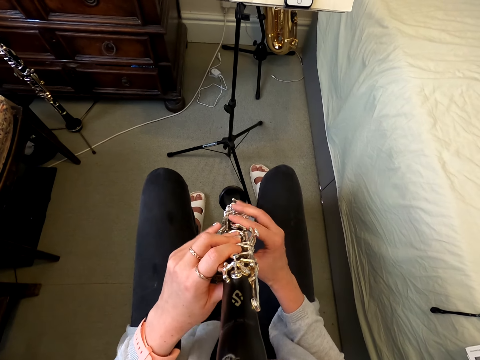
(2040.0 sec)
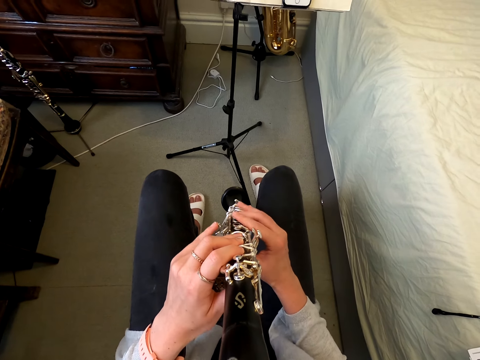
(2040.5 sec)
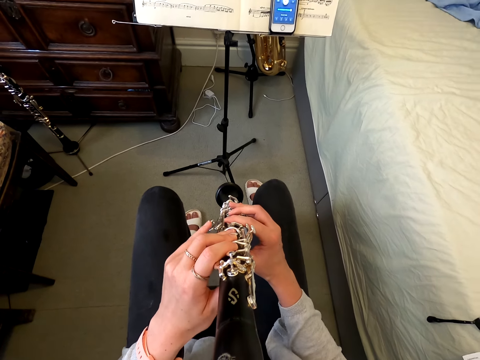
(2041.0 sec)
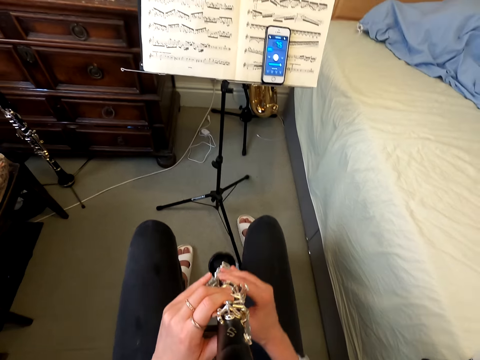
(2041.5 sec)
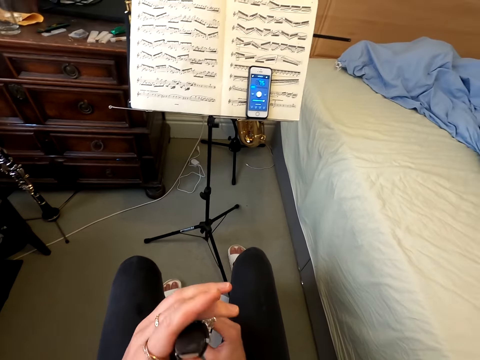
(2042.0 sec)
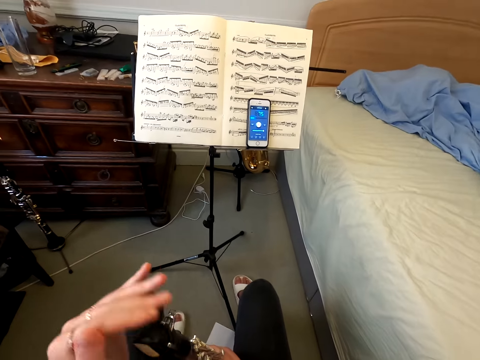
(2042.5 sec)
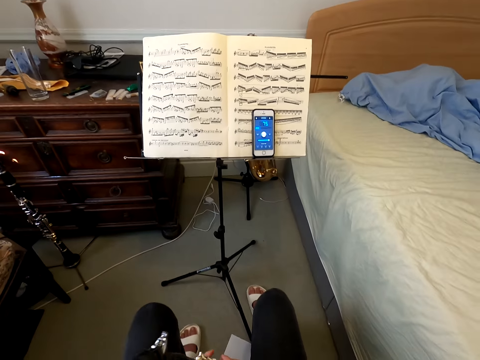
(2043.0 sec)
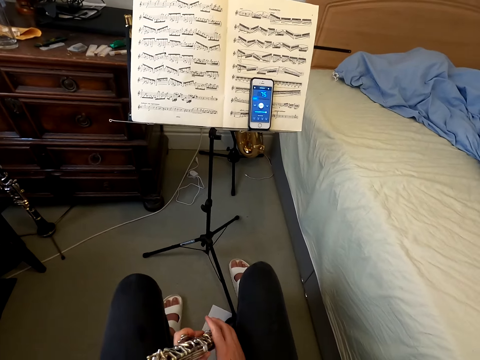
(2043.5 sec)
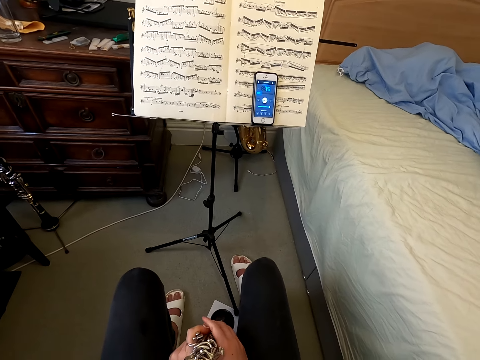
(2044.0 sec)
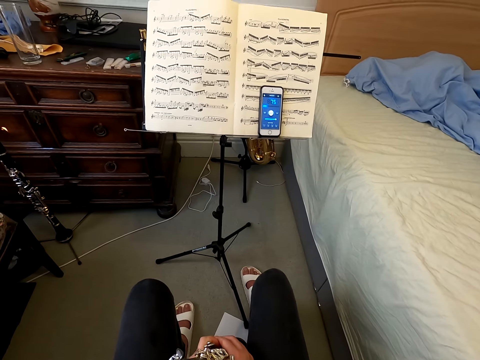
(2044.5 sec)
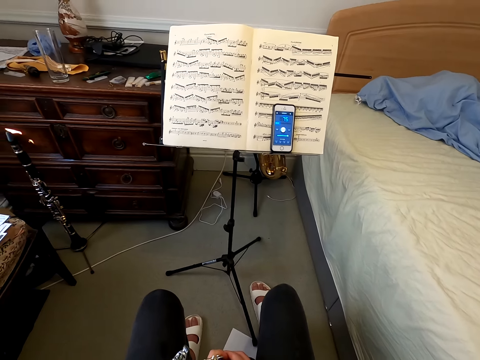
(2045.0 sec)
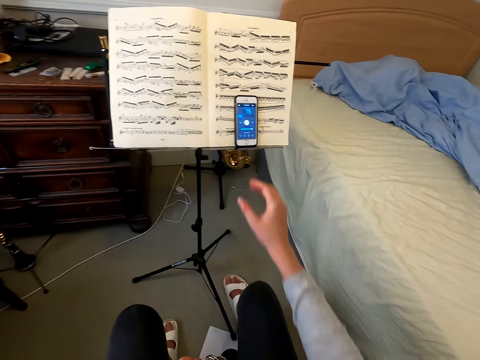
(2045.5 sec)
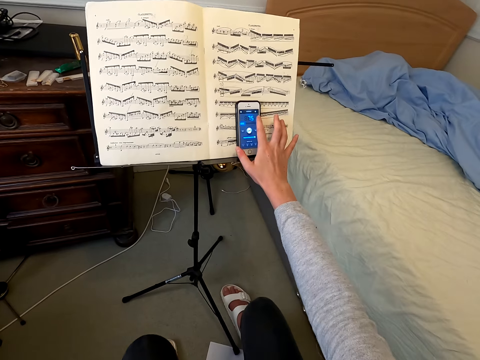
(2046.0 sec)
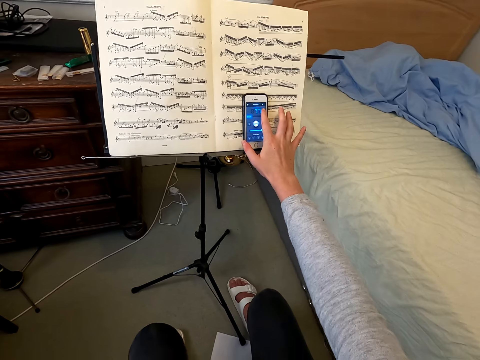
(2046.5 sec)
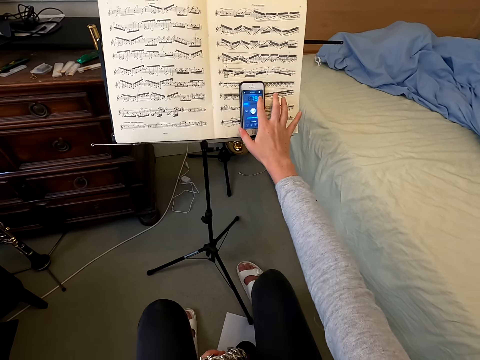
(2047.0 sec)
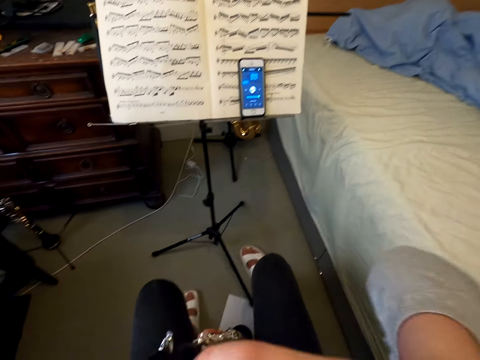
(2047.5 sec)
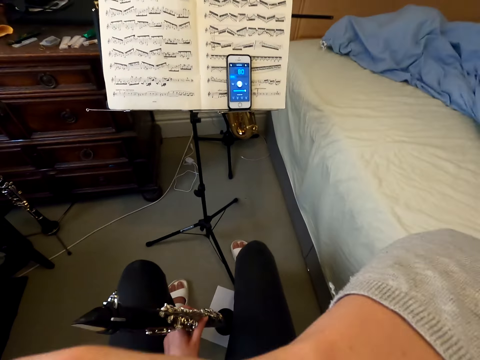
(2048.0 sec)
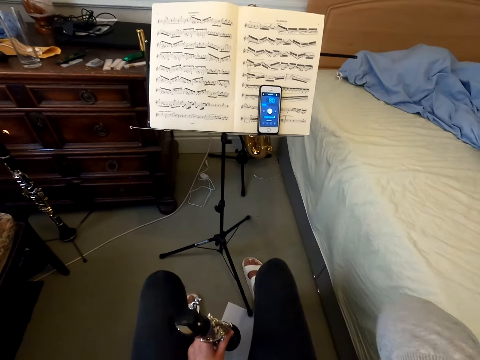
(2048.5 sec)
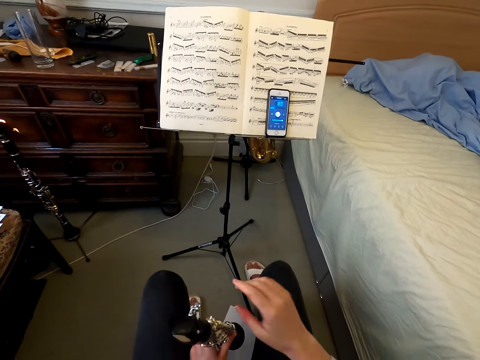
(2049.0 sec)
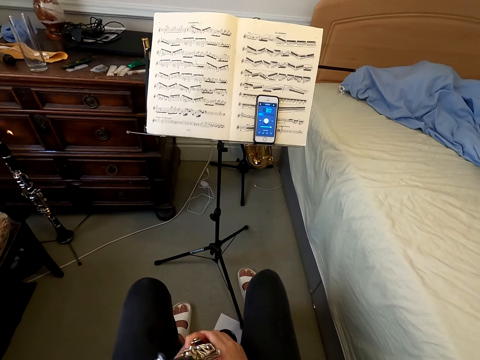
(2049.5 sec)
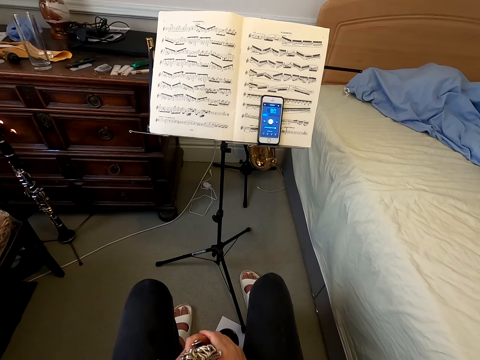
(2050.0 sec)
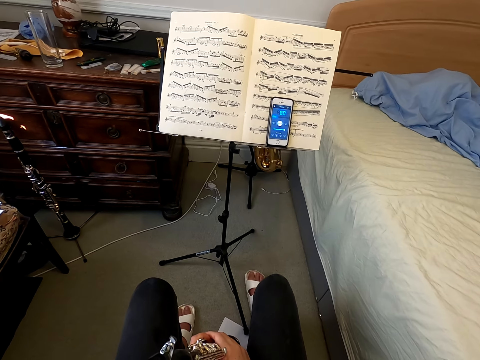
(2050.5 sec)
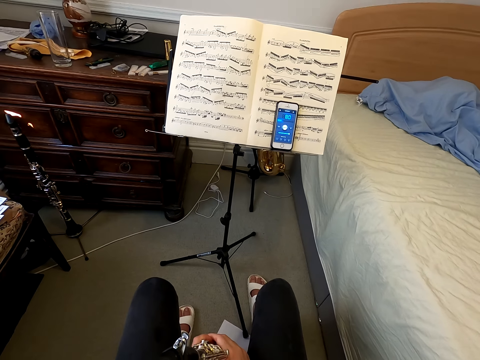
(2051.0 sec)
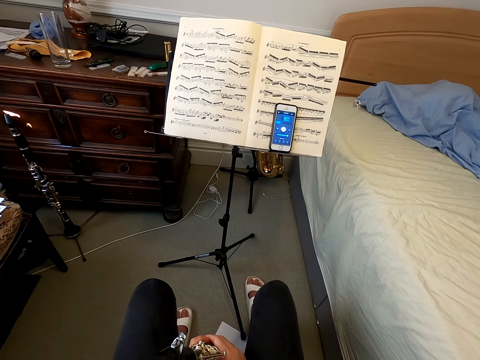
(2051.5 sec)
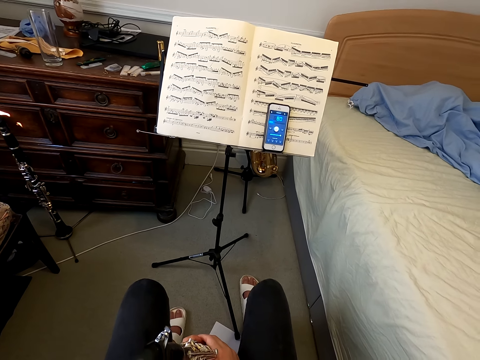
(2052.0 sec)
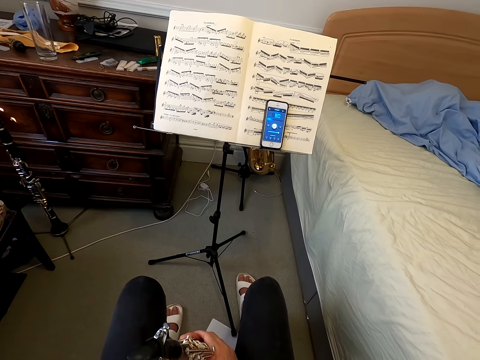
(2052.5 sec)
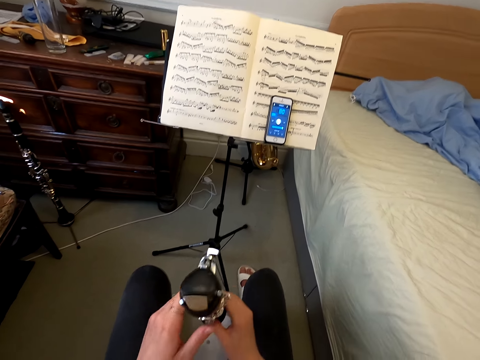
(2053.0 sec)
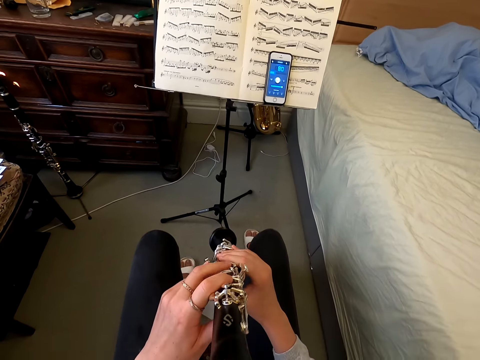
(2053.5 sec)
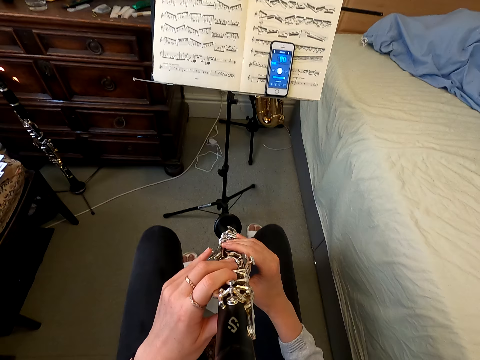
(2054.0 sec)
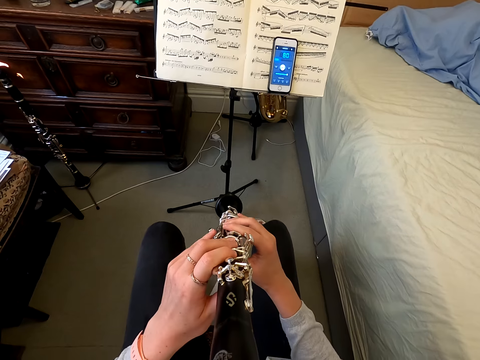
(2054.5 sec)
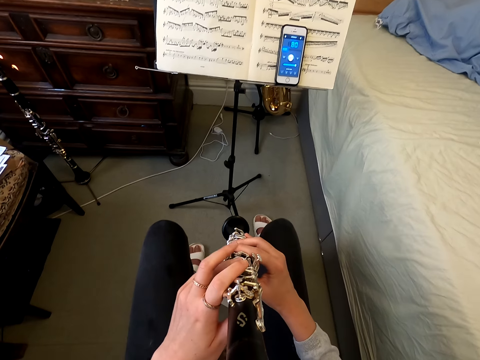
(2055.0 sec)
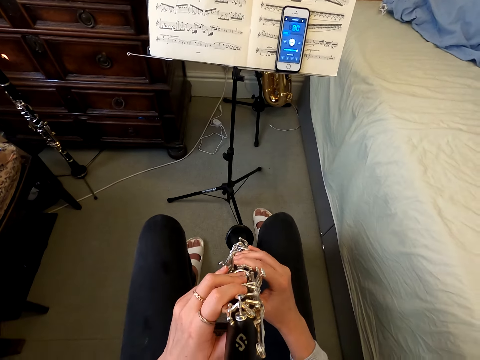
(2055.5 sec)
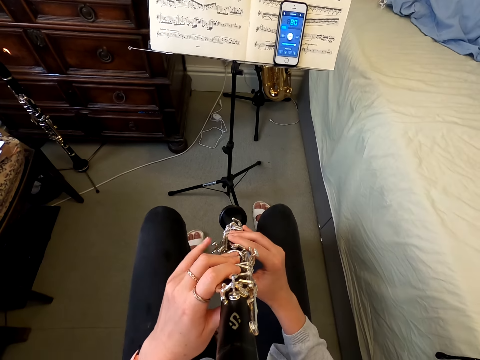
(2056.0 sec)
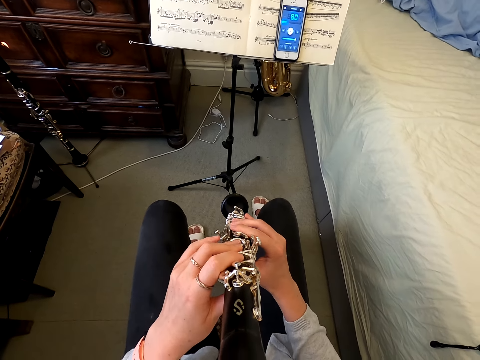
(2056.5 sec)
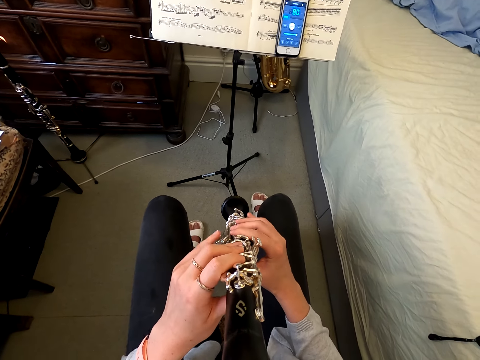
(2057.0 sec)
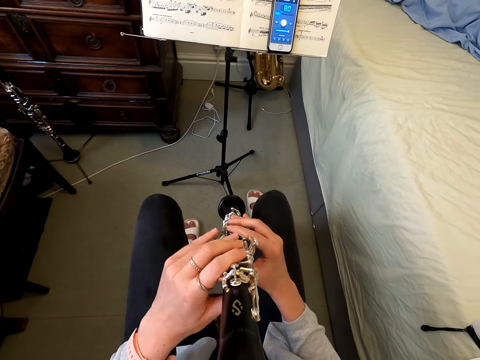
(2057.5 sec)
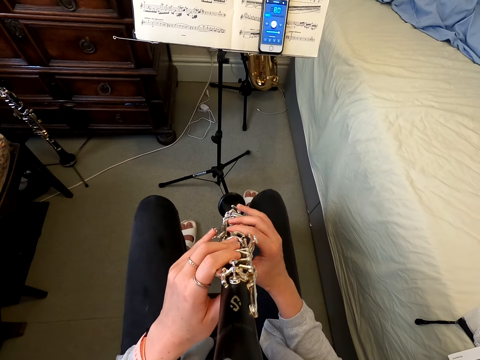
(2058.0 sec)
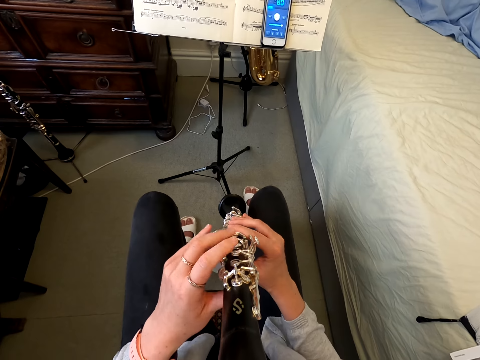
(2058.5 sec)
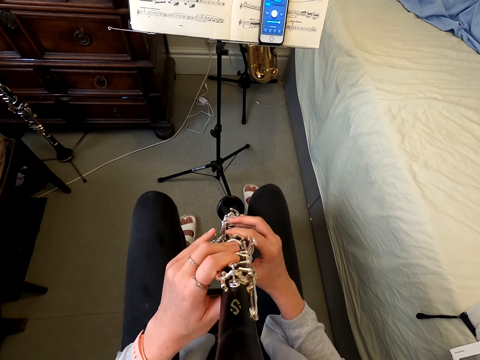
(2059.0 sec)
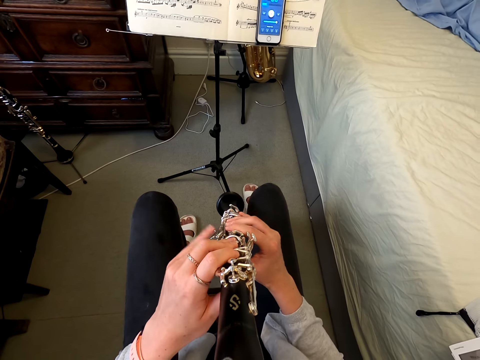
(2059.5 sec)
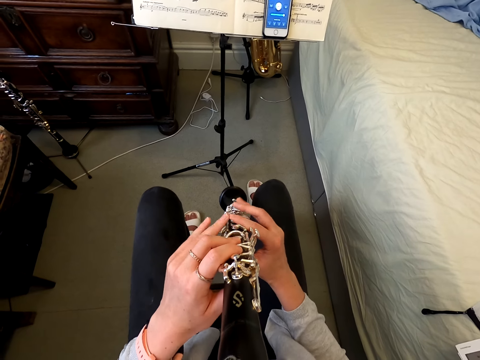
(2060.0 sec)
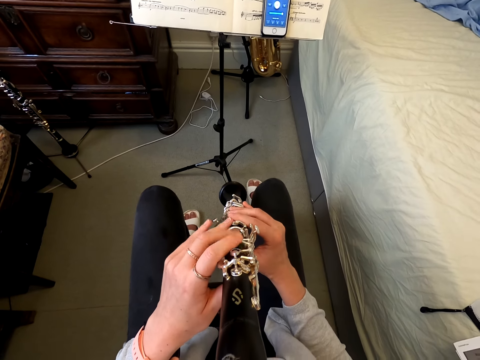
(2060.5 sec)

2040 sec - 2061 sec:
The camera wearer drops the reed instrument or clarinet. She touches the clarinet. She taps the phone. She touches her face. She holds the clarinet, touches the clarinet, and plays the clarinet.

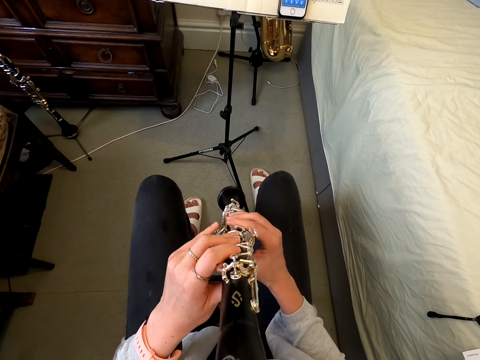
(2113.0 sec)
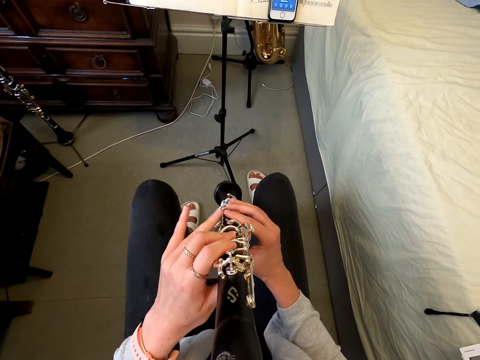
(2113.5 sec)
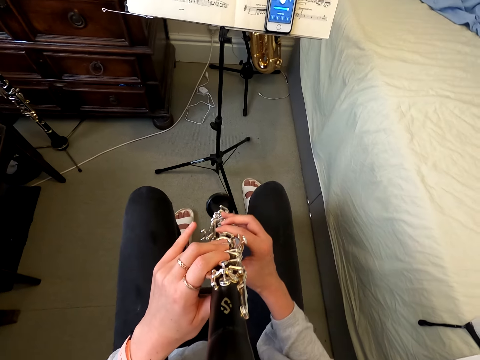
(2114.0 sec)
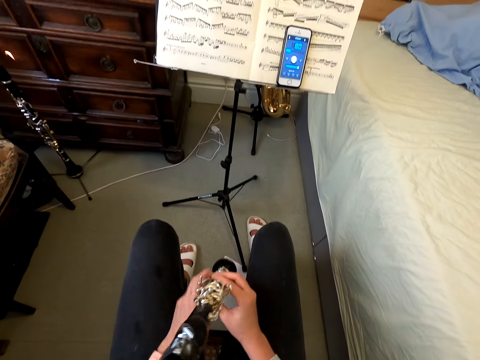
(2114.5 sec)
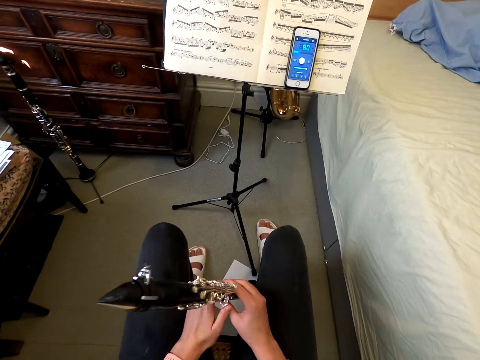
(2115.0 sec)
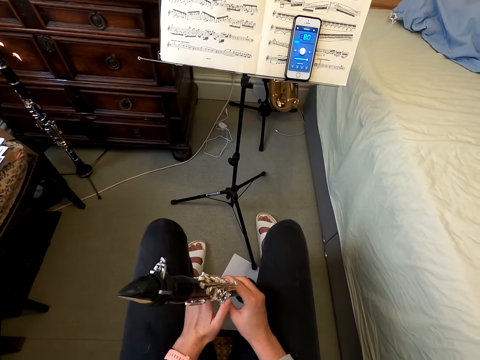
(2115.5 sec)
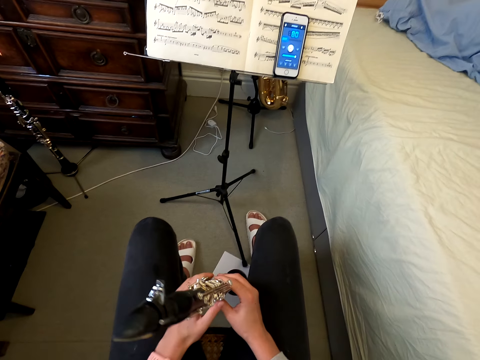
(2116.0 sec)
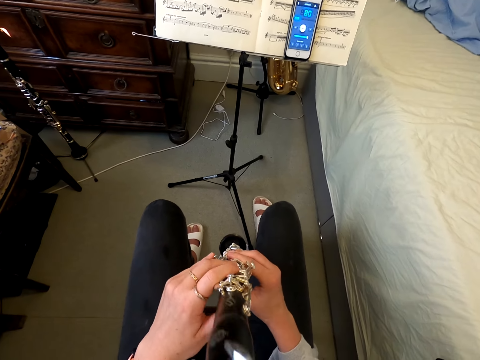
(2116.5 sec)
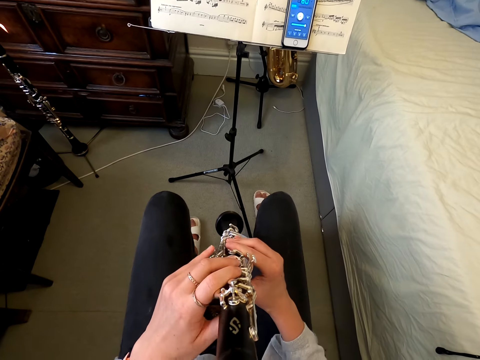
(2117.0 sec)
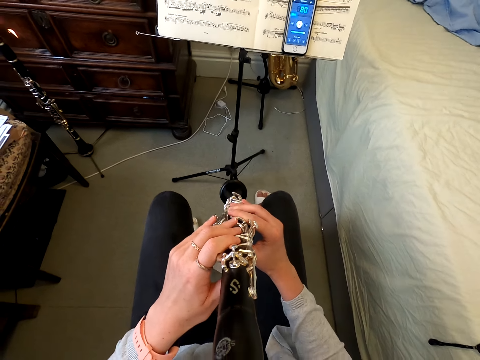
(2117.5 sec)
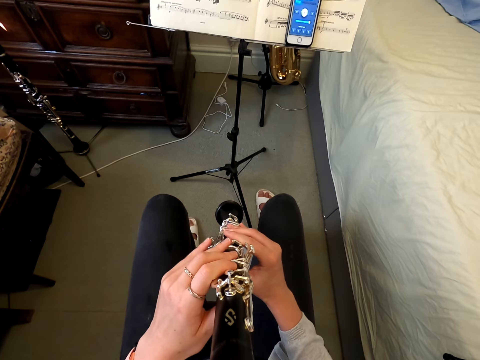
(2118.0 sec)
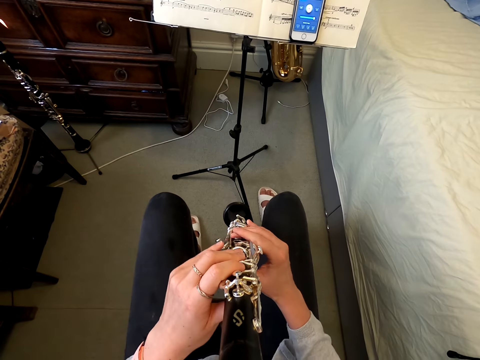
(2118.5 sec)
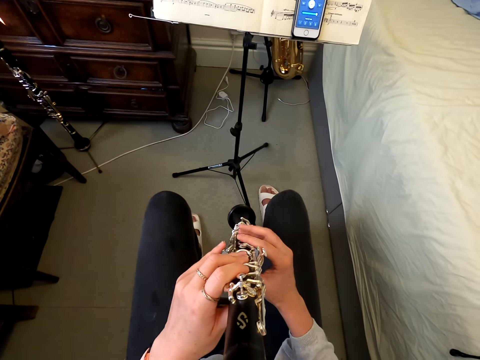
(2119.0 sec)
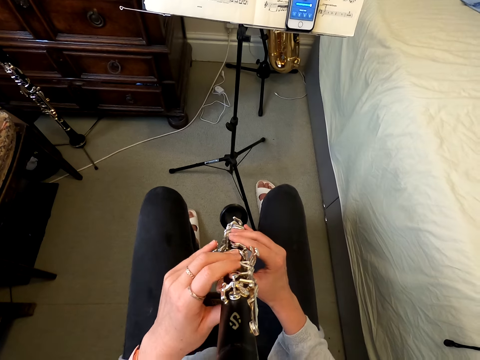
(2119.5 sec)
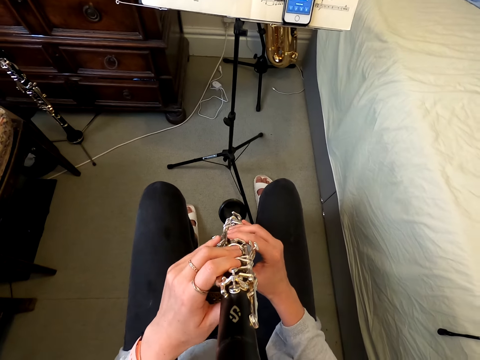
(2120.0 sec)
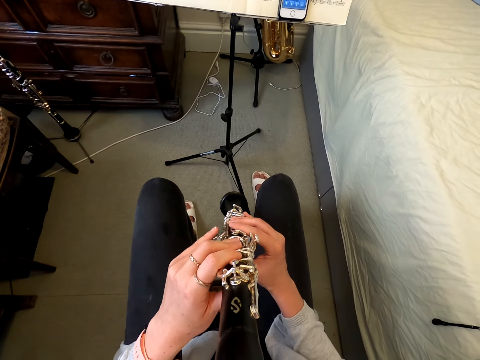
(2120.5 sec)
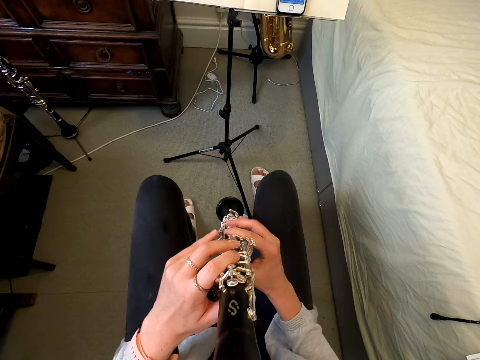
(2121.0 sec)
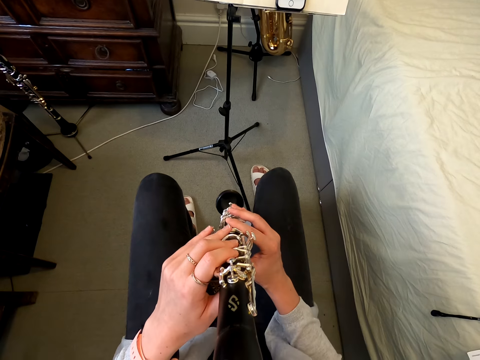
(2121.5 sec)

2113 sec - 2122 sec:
The camera wearer holds a reed instrument or clarinet. They touch the clarinet and play the clarinet.
